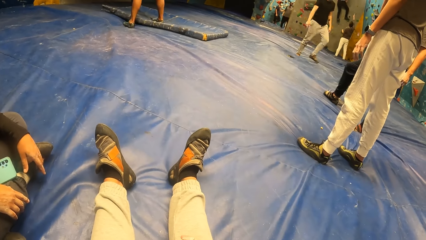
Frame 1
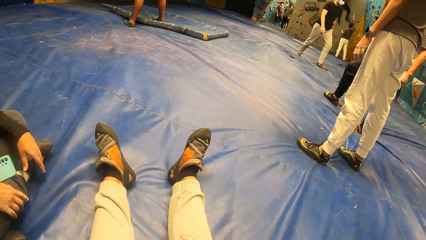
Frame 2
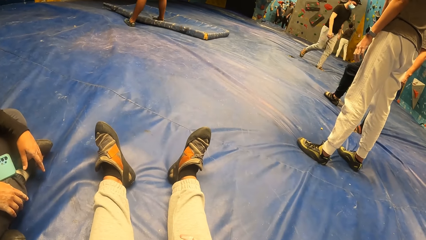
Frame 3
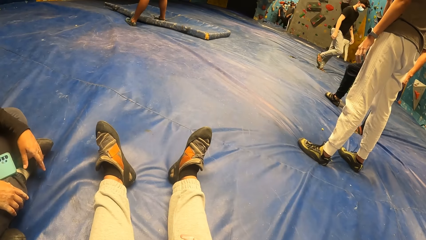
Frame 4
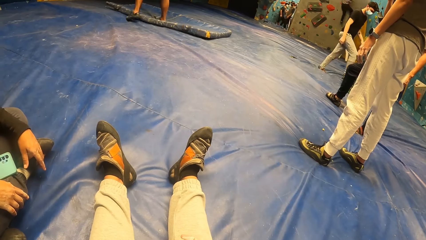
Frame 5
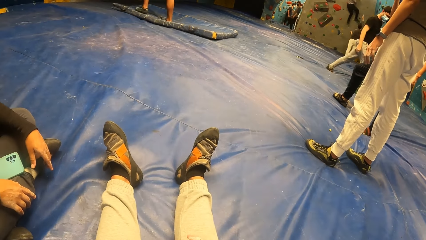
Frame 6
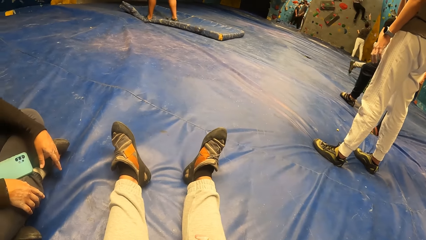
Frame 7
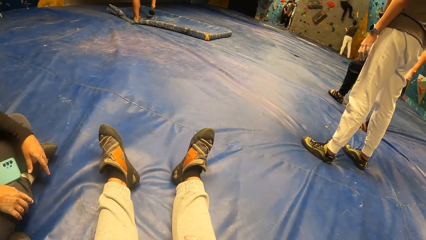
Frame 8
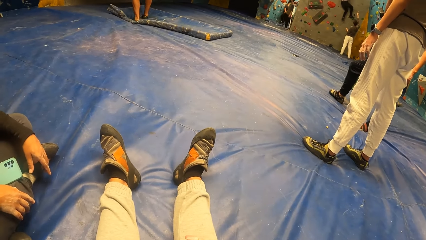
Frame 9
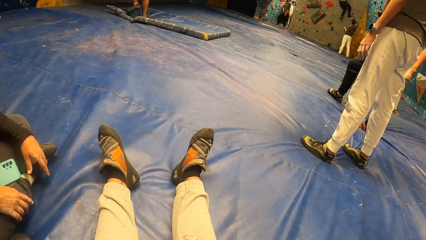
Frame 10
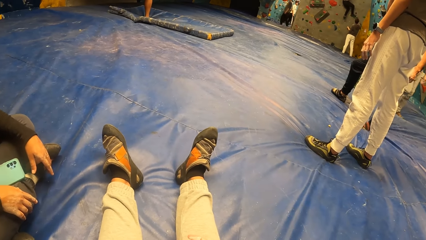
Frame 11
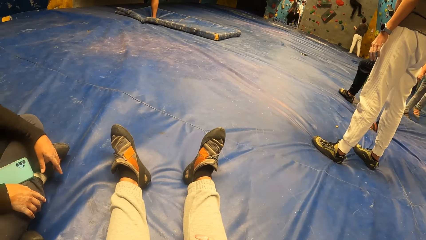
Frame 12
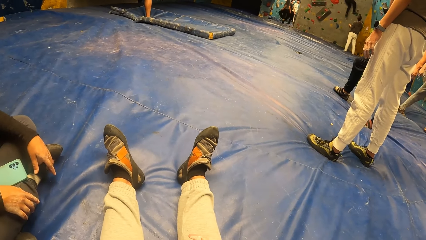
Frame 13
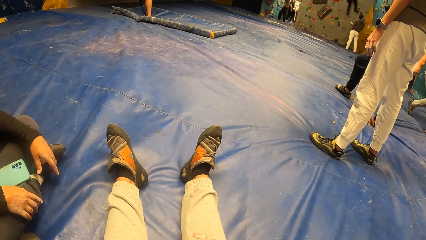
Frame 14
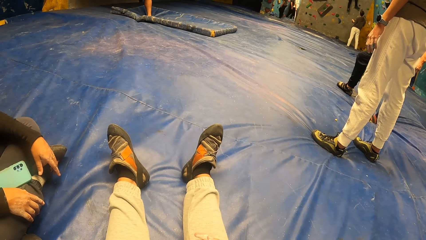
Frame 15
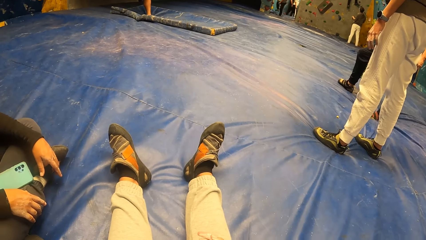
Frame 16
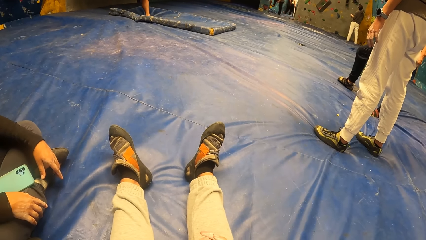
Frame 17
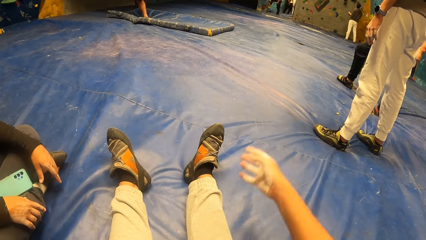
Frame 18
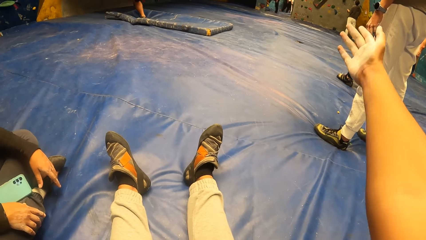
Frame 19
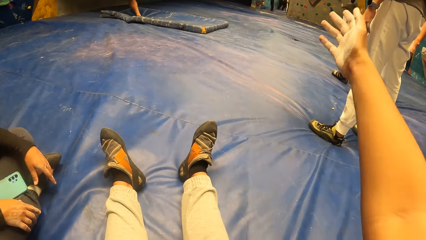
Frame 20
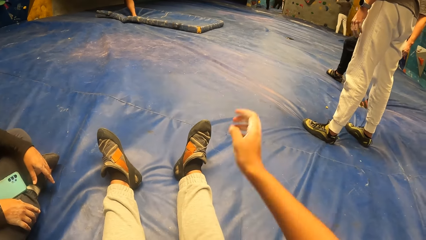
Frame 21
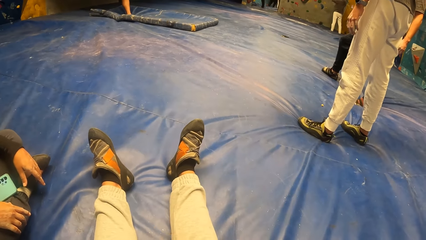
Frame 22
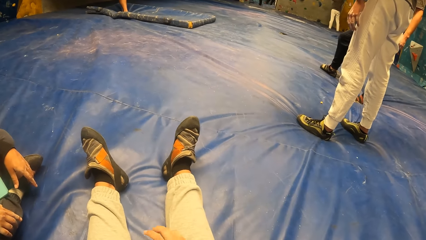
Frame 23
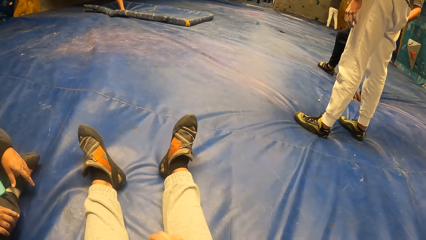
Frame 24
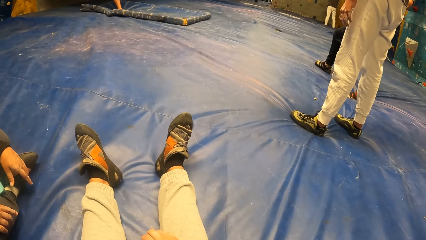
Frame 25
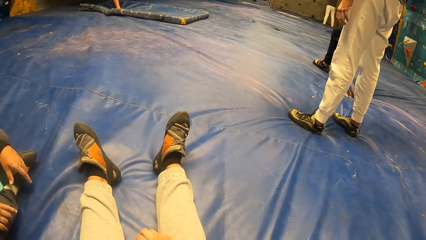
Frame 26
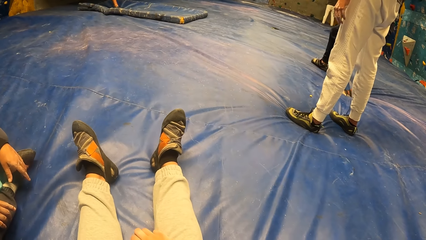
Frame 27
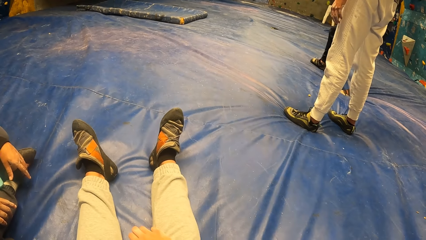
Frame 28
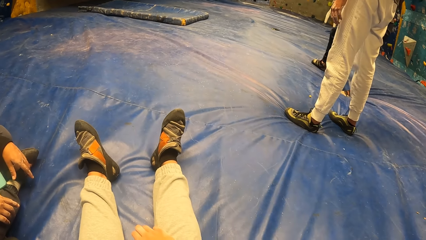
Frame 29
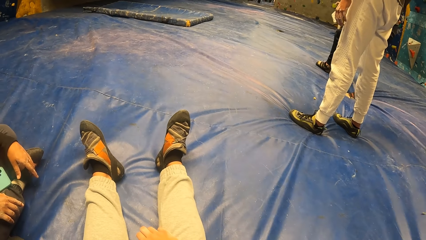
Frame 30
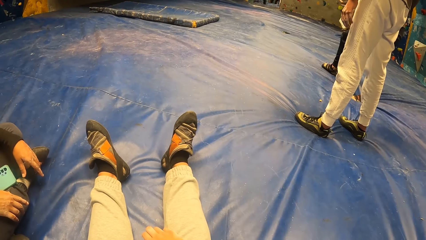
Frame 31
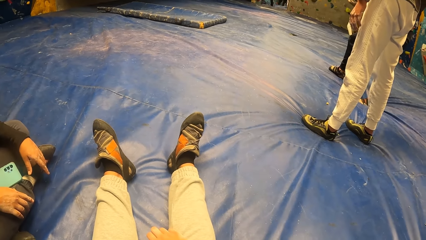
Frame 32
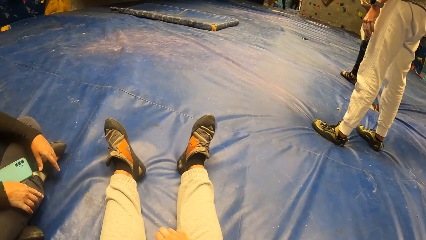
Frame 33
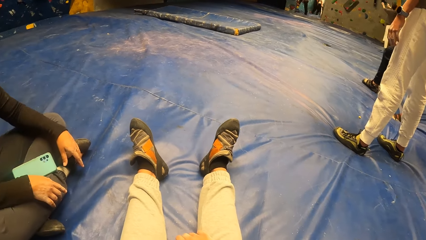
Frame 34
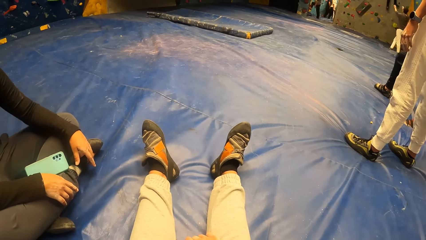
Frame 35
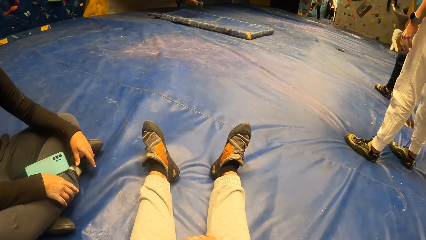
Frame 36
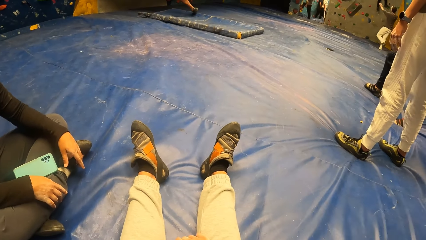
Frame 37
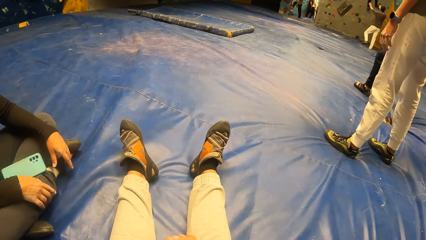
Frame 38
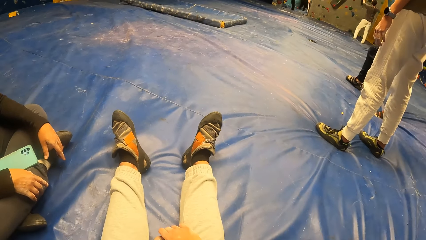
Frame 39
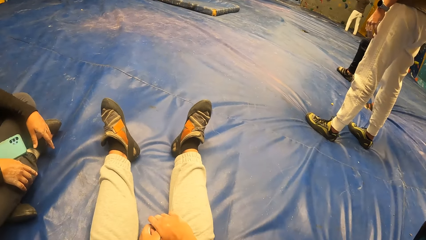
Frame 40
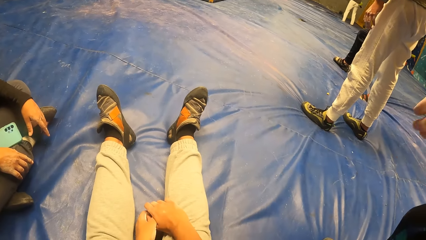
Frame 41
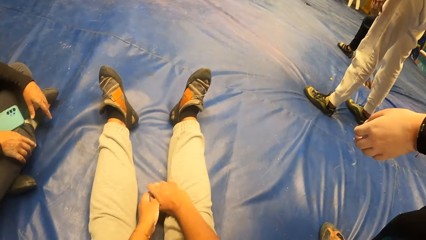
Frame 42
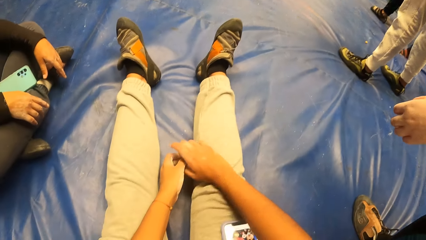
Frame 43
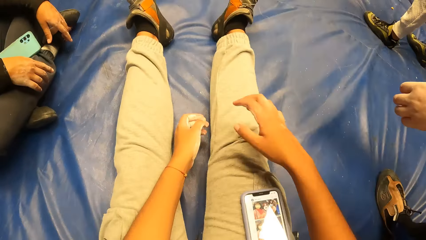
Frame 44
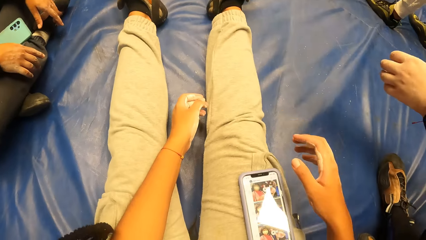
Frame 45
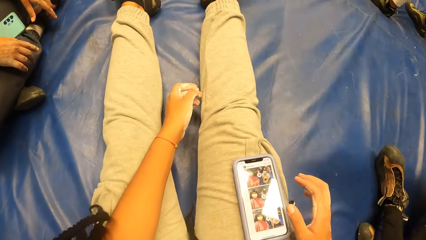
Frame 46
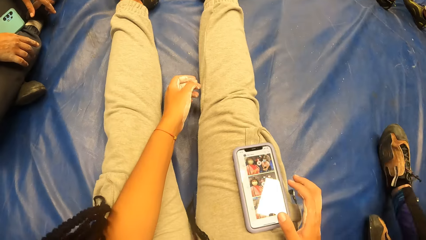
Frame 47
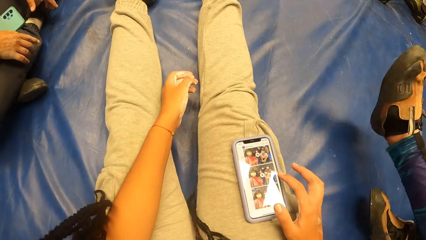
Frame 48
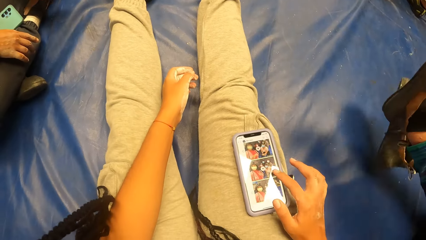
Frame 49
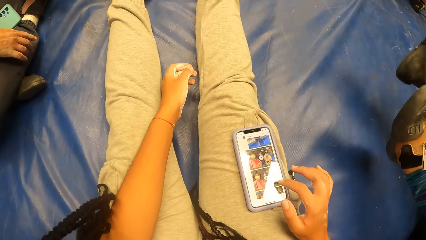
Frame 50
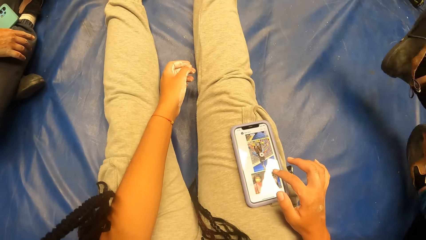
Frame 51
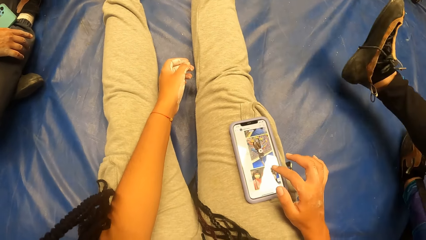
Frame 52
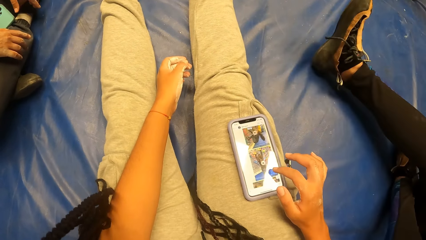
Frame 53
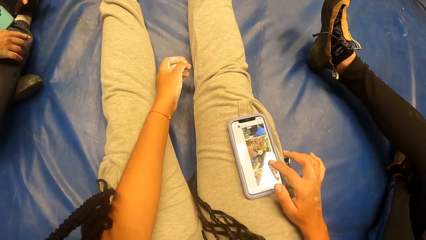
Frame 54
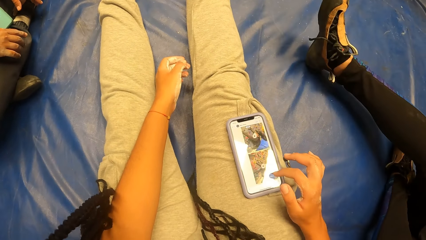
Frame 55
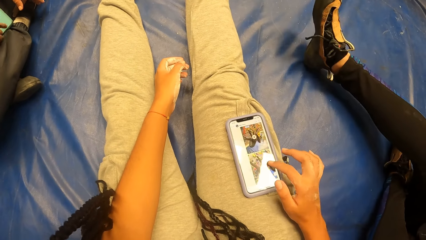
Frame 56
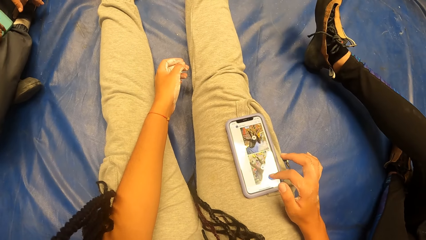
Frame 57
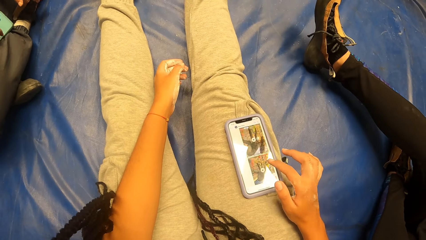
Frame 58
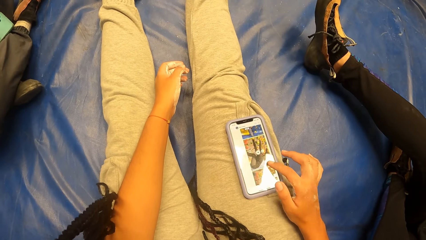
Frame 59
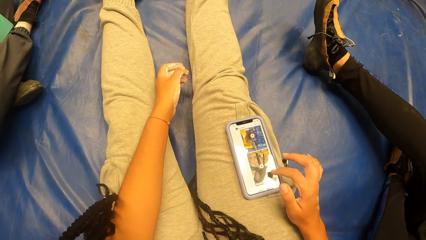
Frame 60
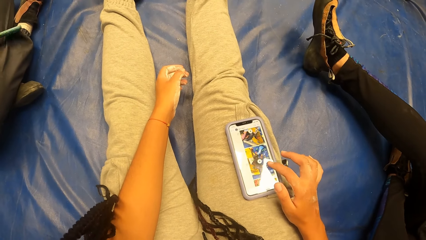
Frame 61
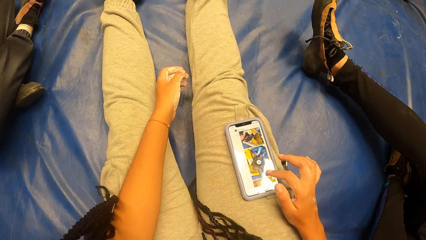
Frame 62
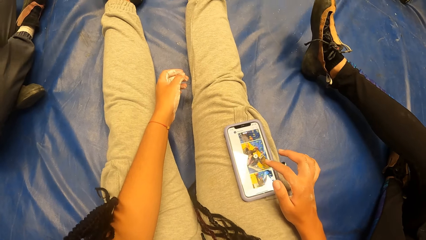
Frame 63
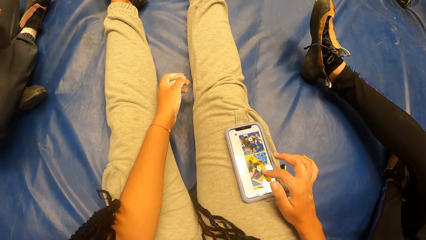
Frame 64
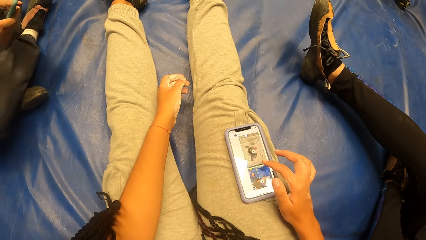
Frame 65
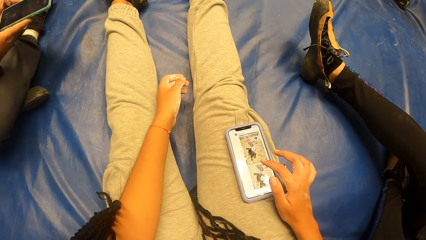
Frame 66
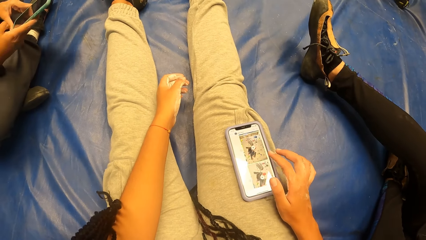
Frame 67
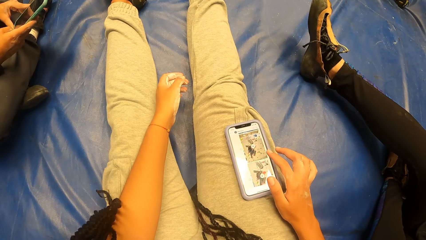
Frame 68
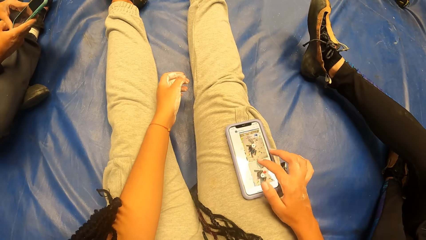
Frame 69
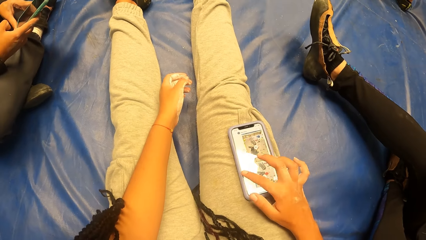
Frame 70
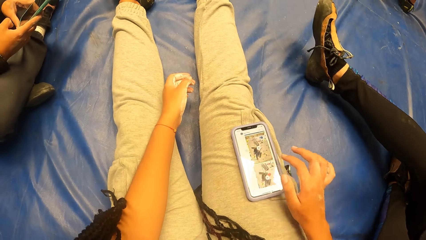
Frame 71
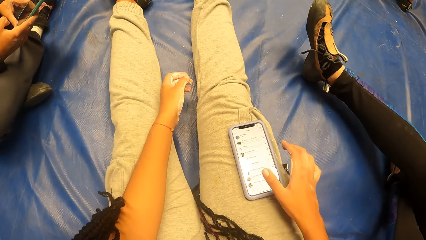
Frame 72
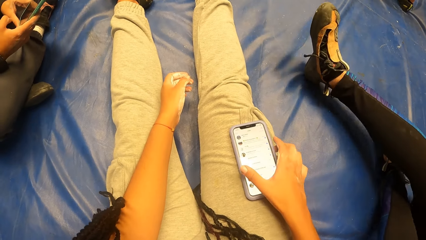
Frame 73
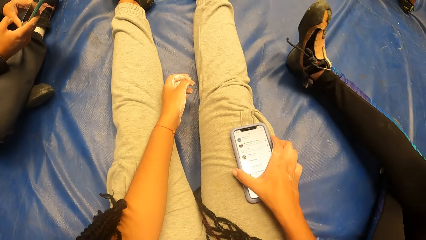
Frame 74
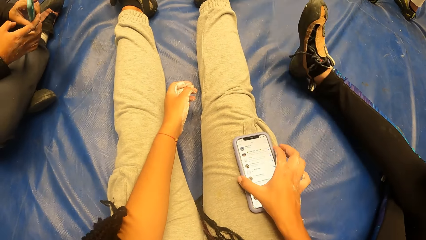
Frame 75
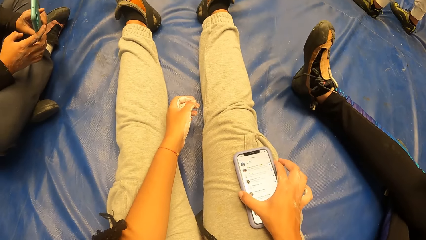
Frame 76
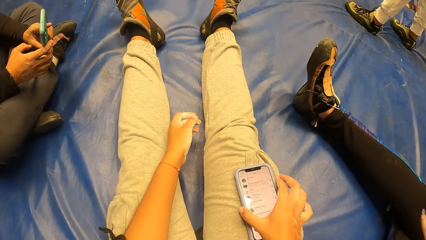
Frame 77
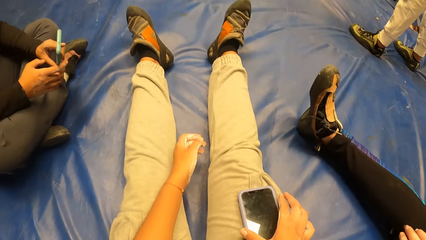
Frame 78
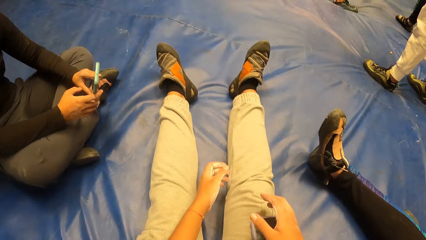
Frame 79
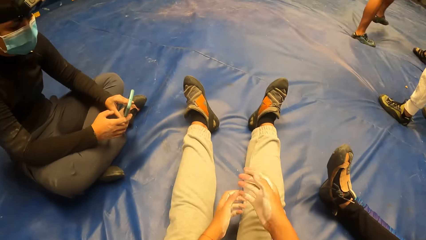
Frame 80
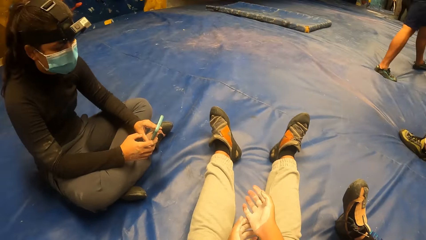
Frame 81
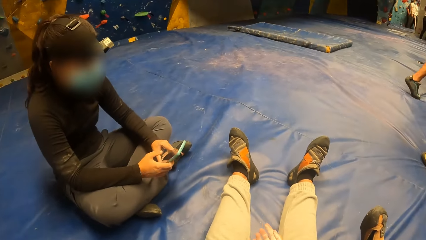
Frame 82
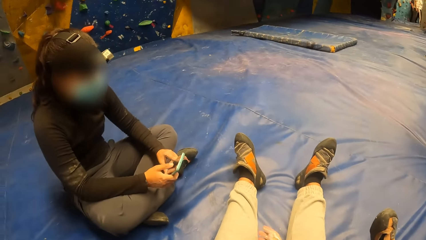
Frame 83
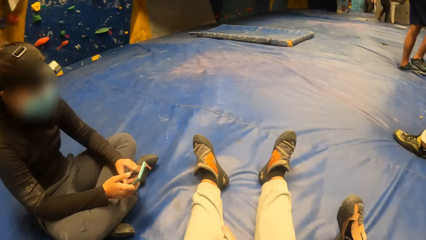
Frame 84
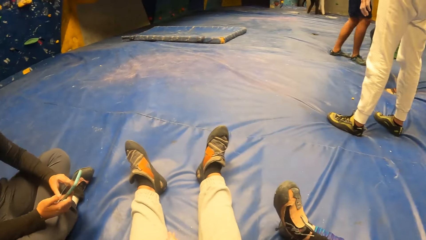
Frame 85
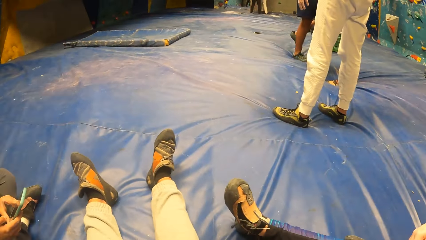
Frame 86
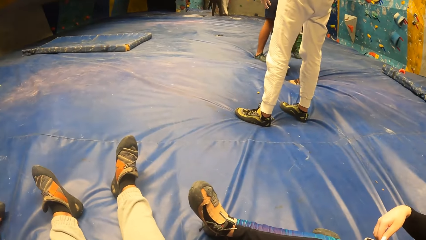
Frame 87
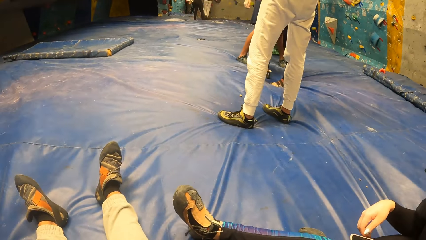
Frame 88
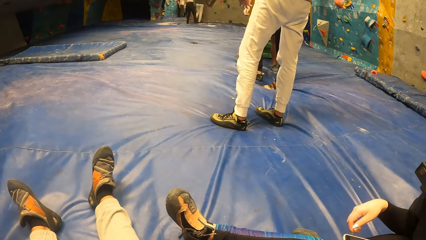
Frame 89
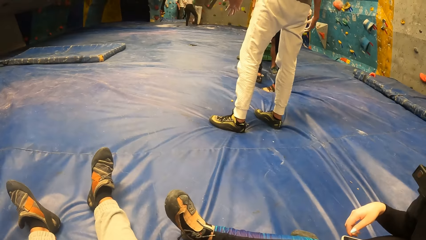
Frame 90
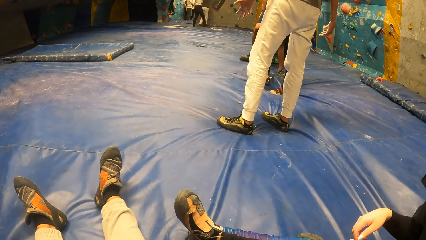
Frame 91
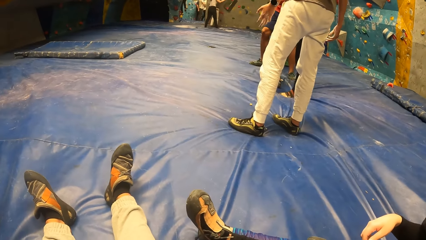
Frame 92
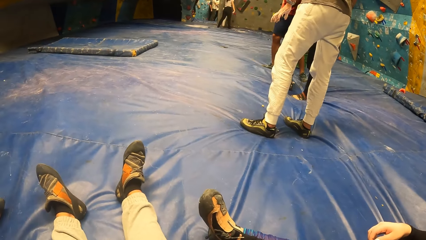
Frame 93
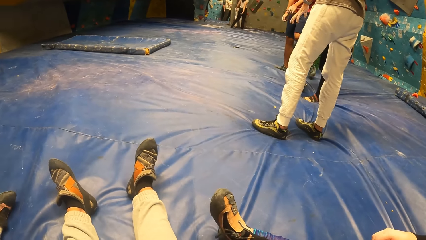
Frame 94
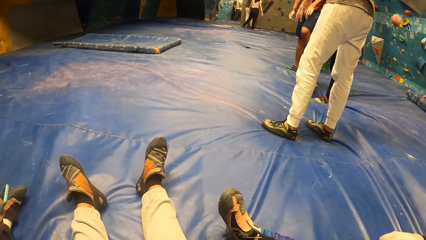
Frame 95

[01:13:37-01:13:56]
The camera wearer waves a hand up. She puts the hand down. She stares around. She operates the phone on her right leg with her right hand. She turns off the smart phone. The lady operates the smart phone. The camera wearer looks around.
